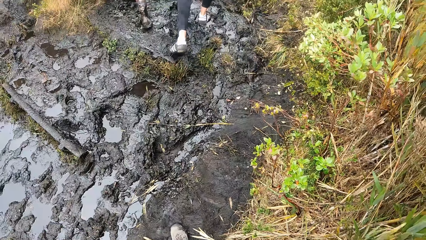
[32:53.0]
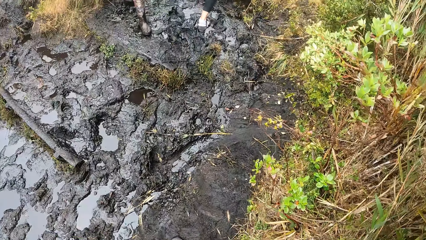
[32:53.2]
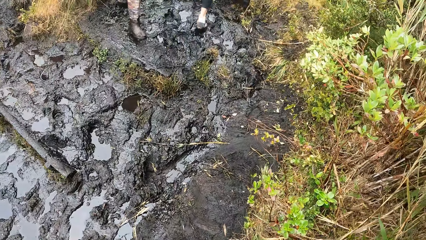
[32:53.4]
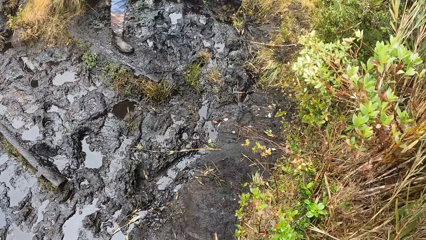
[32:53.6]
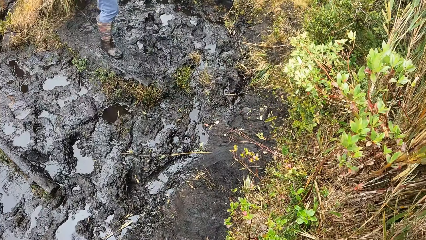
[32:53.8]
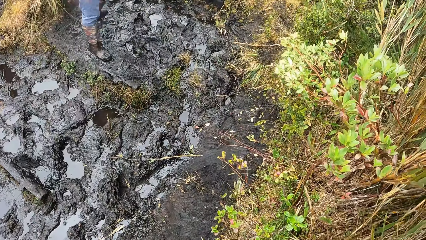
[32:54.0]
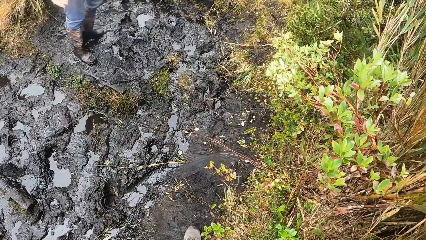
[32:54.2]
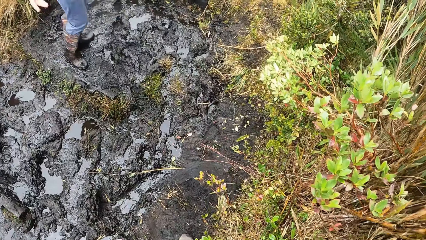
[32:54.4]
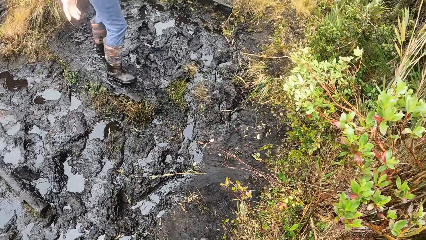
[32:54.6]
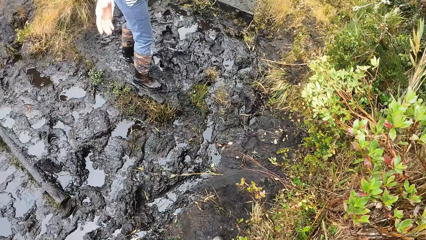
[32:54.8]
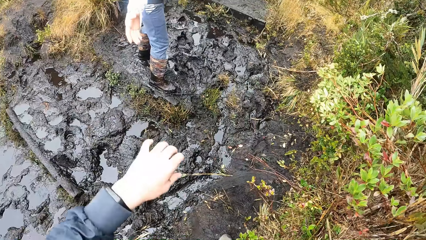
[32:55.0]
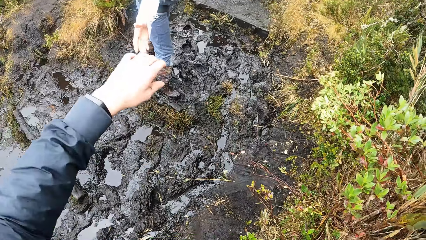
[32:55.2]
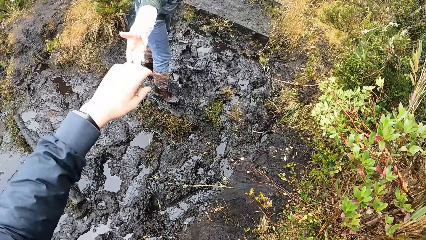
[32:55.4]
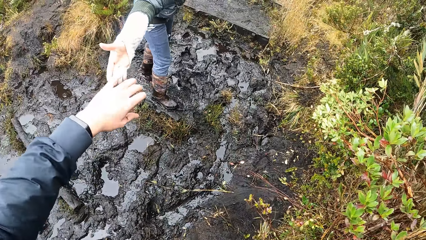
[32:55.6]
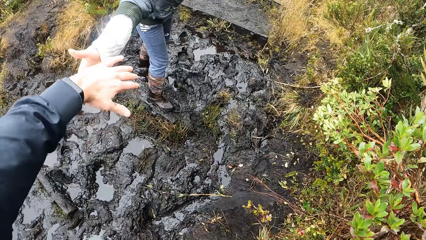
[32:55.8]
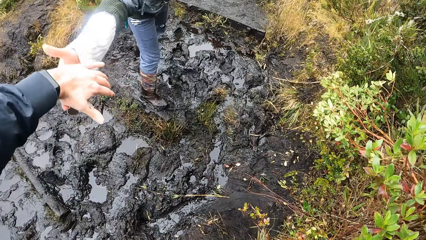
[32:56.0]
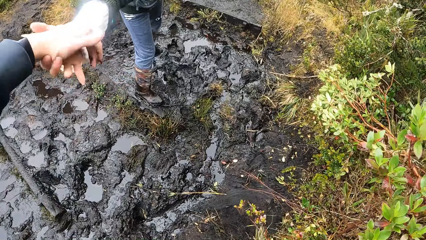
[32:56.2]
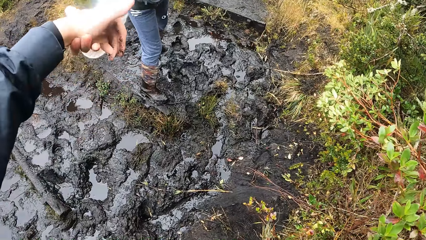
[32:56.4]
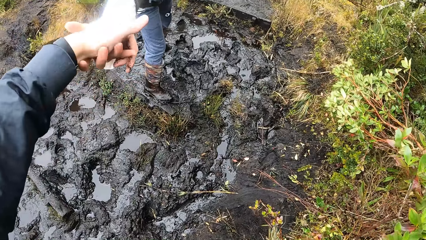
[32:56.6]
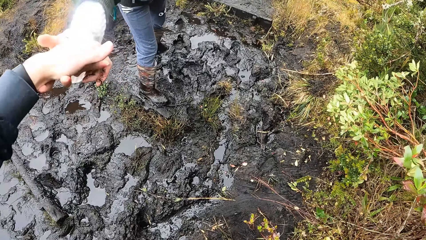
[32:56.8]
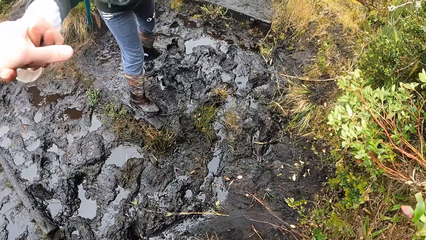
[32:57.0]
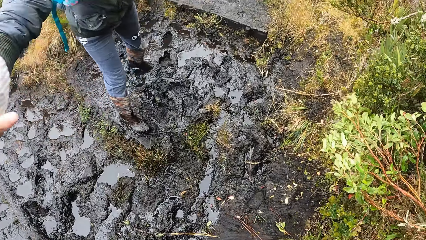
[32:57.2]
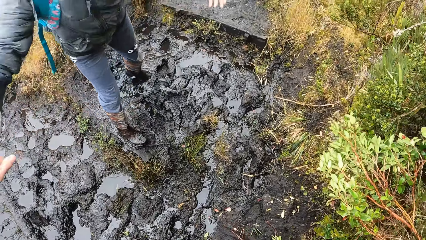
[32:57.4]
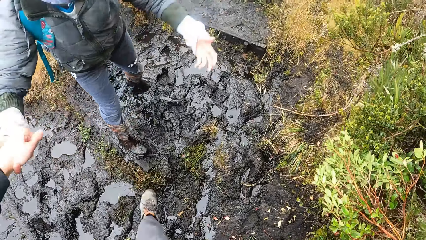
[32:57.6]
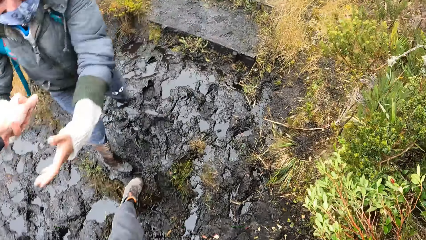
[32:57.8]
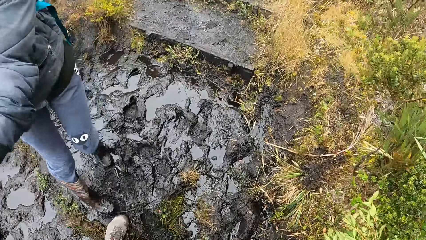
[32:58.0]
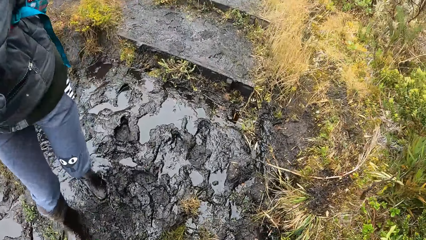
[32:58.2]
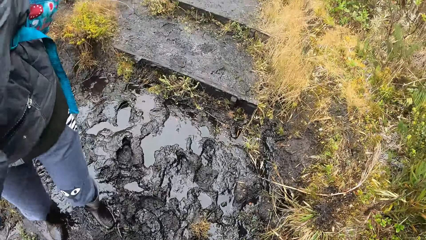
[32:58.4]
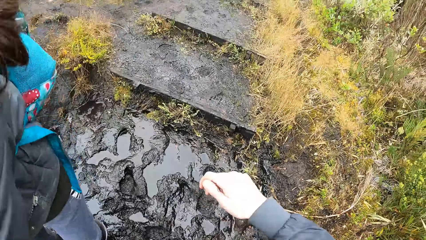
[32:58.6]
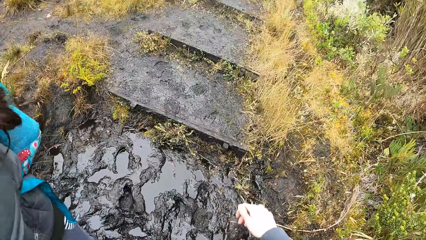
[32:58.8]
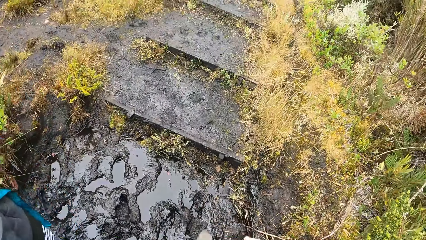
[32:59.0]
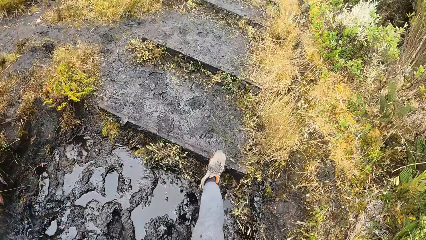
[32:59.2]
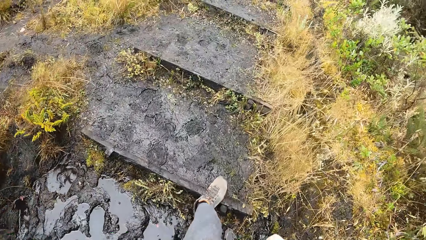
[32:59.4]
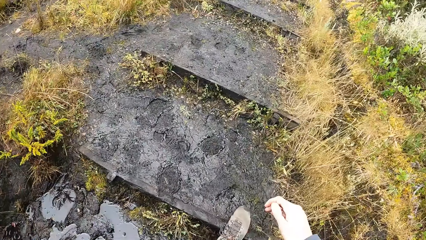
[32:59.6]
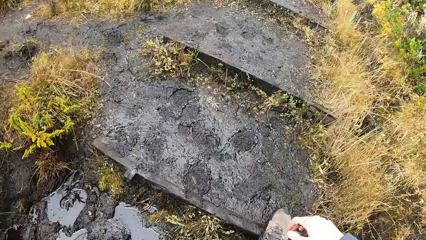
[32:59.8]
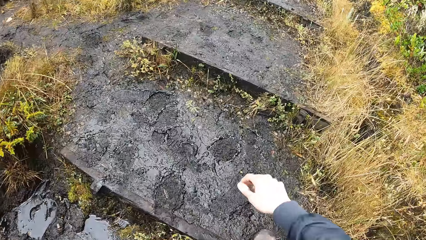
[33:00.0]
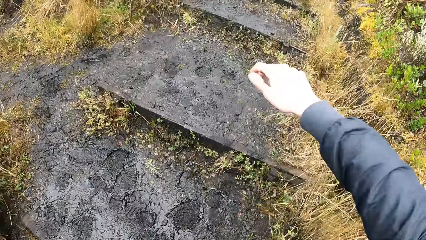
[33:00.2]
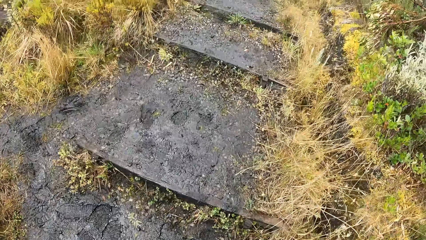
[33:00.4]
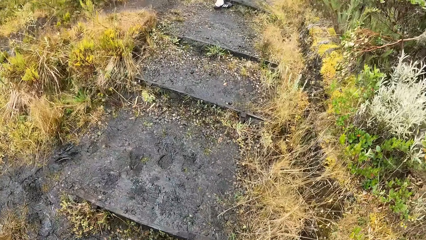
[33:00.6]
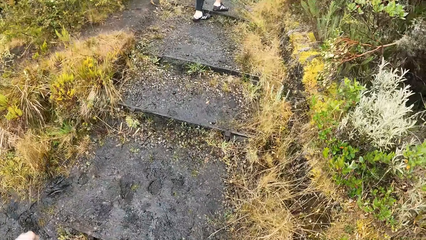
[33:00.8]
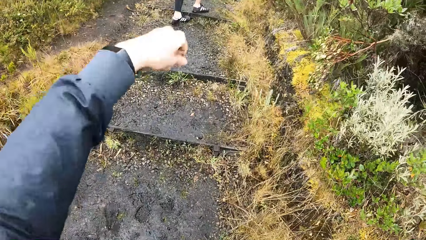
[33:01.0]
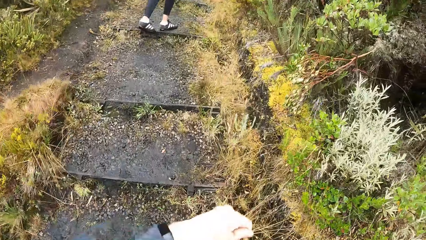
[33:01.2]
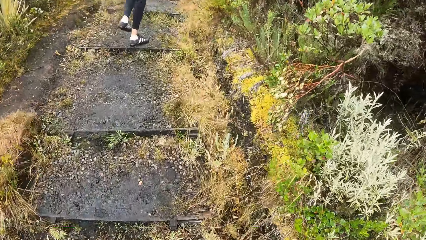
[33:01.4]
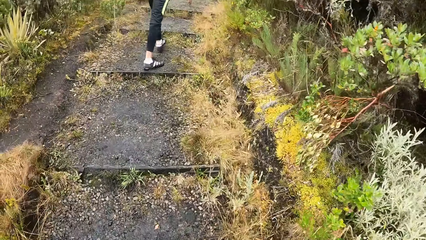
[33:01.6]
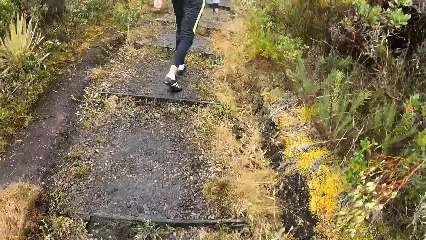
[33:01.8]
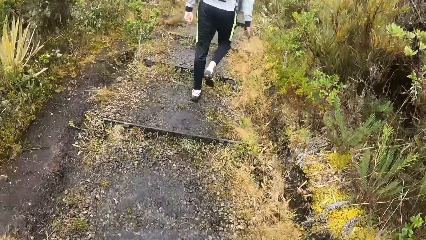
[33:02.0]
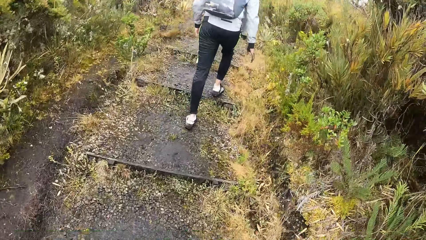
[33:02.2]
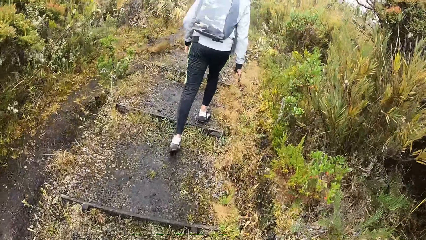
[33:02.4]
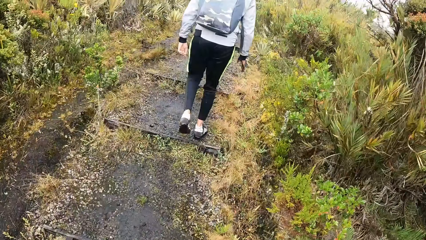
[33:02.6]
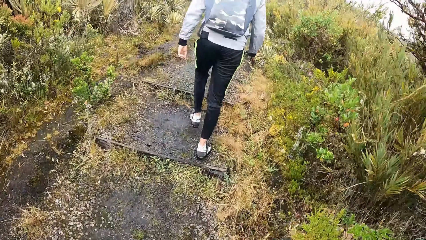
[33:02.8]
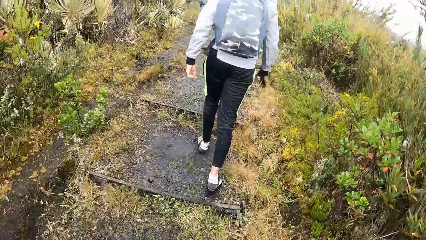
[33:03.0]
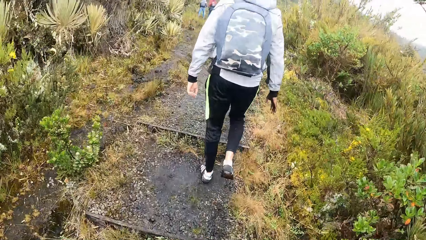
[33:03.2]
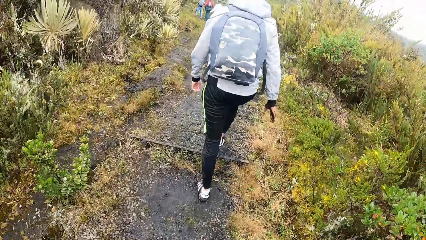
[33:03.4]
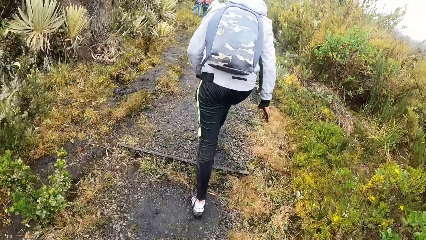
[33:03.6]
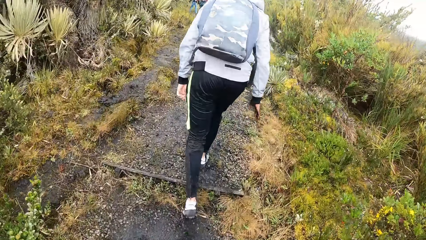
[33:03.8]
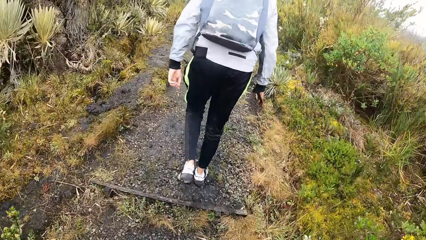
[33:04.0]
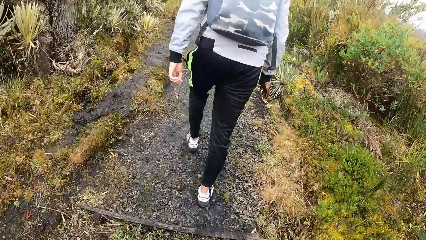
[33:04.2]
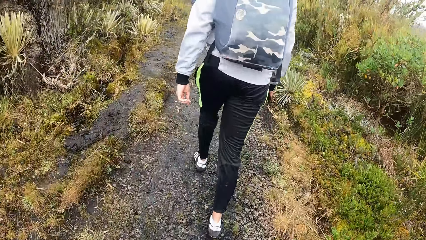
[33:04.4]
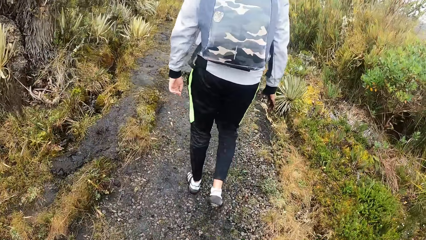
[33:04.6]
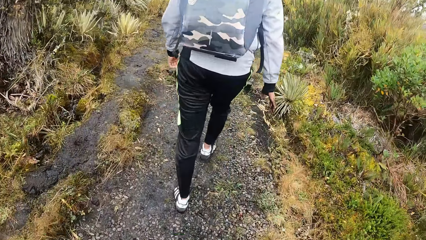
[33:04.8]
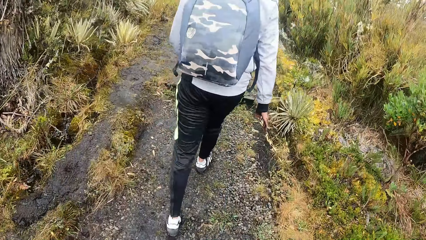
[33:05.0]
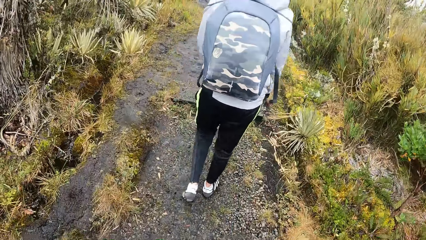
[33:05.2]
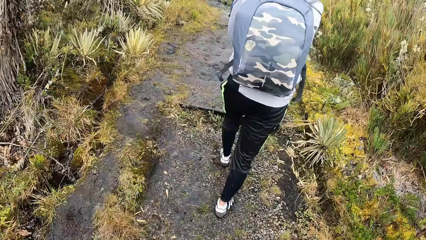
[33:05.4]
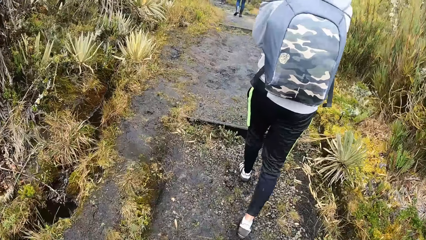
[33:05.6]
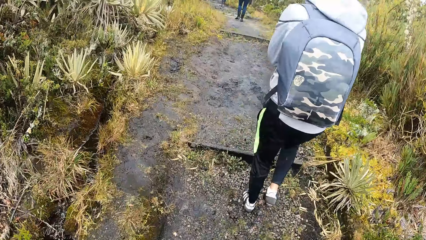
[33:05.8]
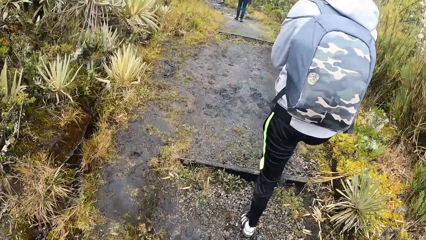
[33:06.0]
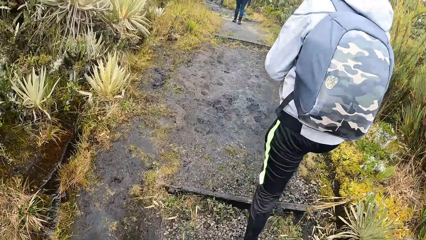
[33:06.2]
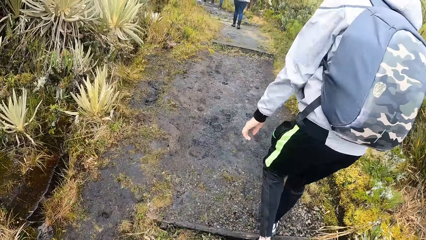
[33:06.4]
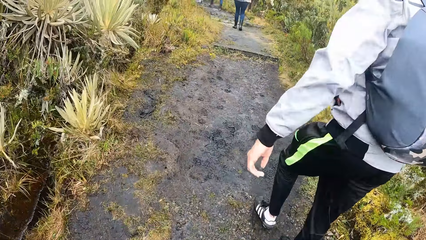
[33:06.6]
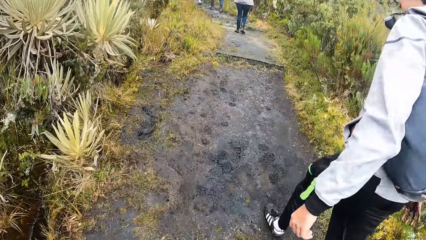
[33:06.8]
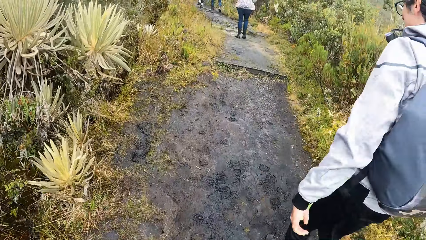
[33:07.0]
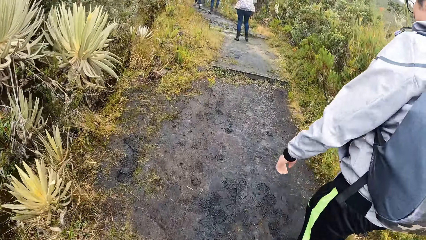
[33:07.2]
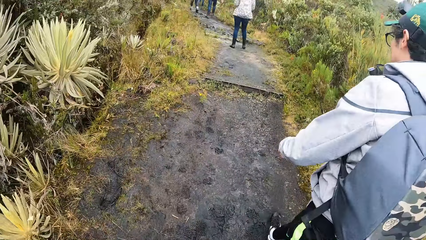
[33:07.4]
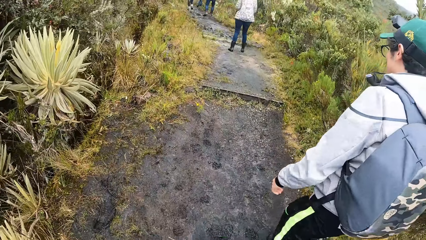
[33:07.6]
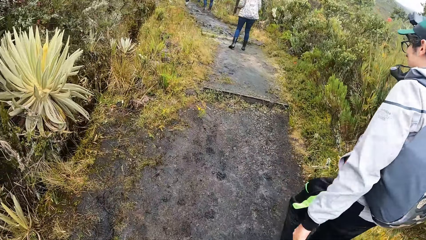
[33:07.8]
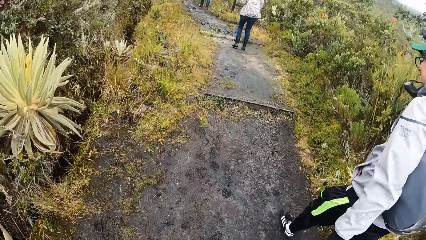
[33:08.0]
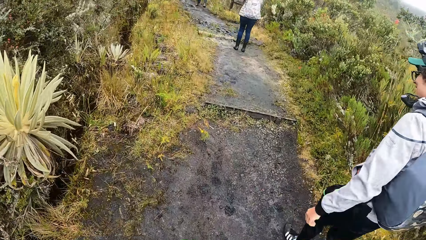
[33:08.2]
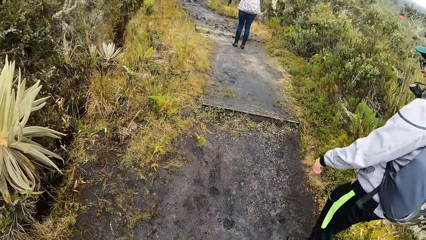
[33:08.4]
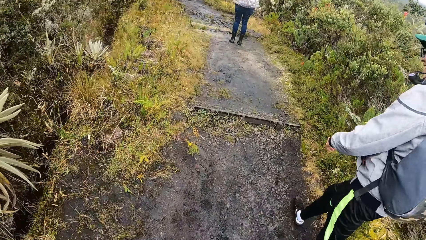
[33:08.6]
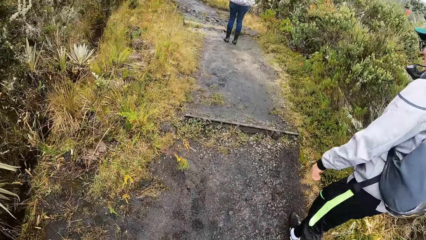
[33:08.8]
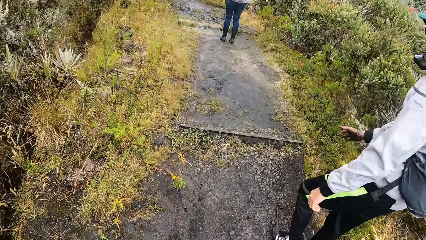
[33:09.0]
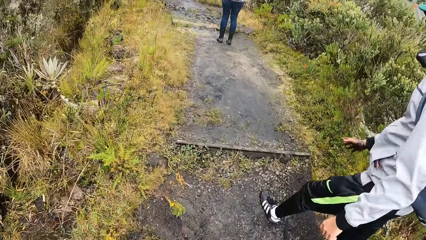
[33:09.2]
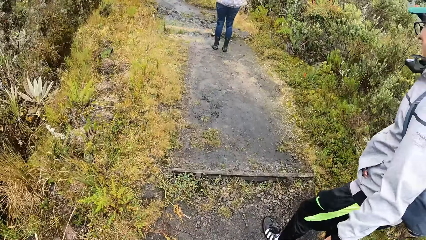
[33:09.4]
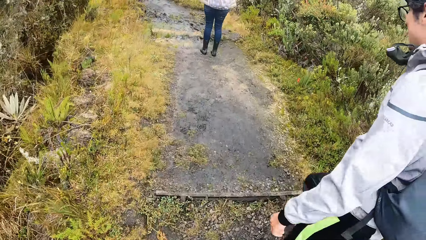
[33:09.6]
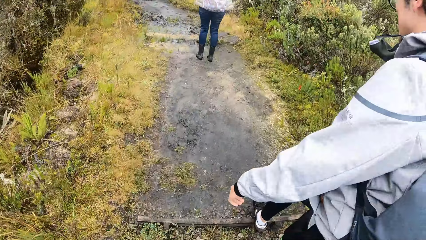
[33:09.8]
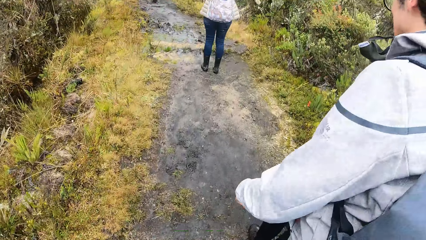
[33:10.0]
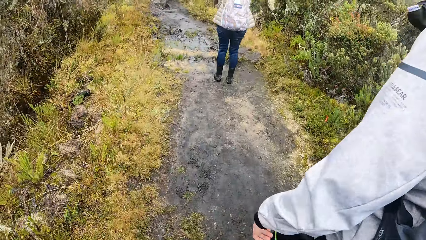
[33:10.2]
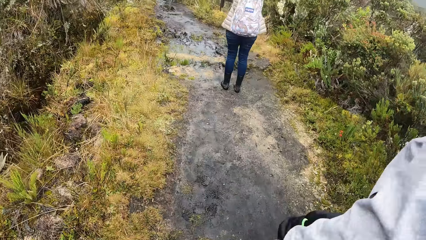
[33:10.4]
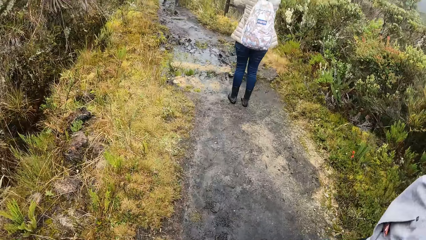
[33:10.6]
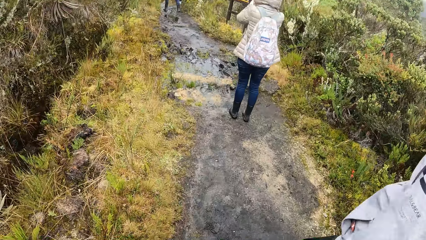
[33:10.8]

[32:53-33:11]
The man walks up the pathway. The woman grabs the left hand of the camera wearer with her right hand. The camera wearer holds the hand of the woman. The woman grabs the left hand of the camera wearer with both hands. The camera wearer walks up the muddy pathway.
